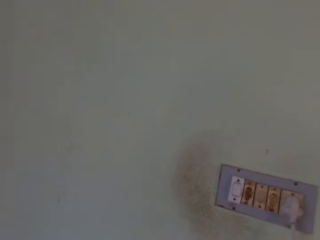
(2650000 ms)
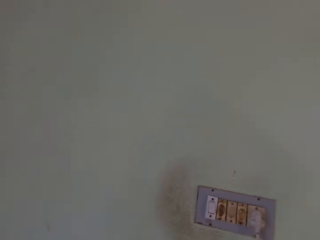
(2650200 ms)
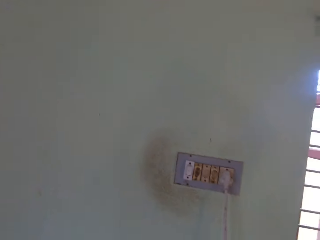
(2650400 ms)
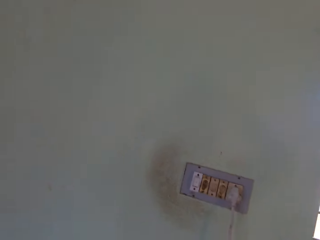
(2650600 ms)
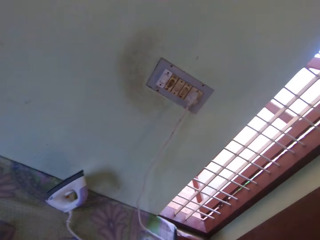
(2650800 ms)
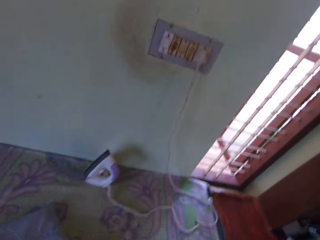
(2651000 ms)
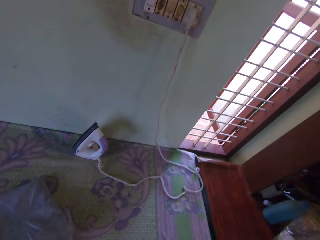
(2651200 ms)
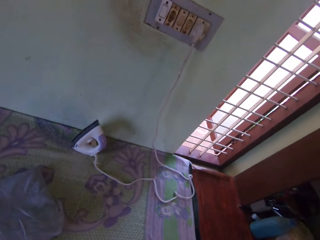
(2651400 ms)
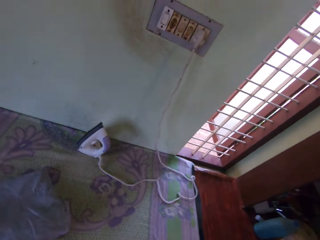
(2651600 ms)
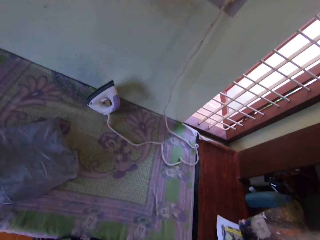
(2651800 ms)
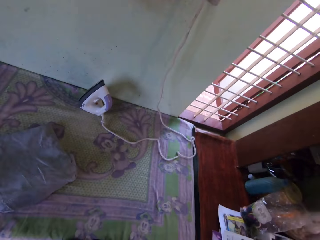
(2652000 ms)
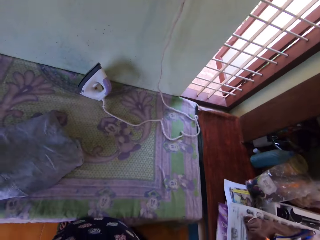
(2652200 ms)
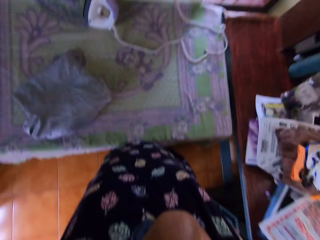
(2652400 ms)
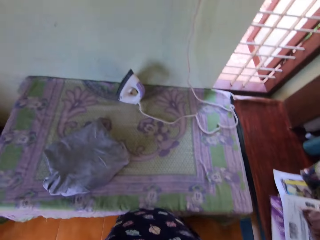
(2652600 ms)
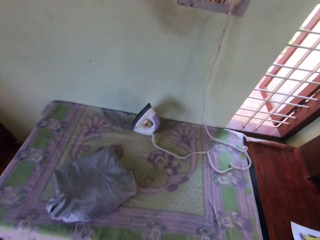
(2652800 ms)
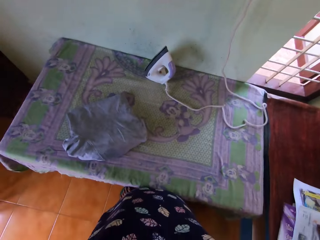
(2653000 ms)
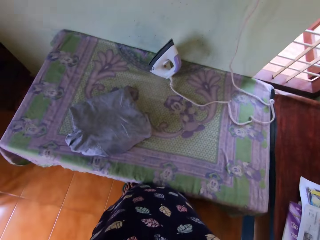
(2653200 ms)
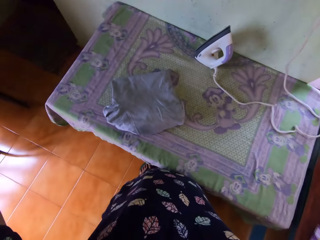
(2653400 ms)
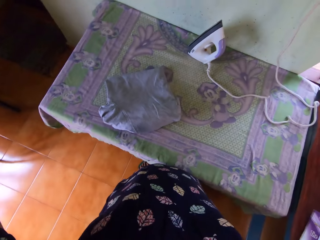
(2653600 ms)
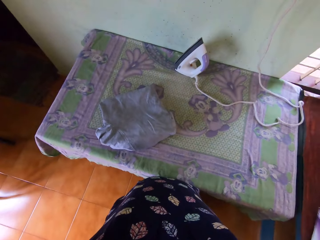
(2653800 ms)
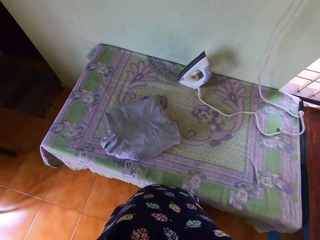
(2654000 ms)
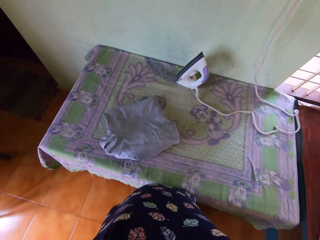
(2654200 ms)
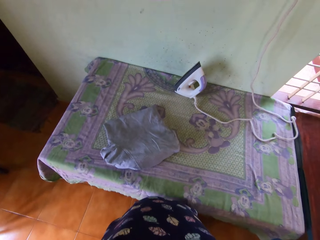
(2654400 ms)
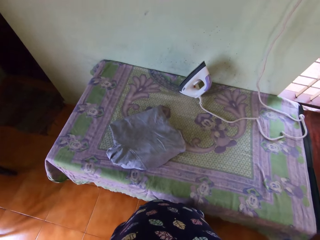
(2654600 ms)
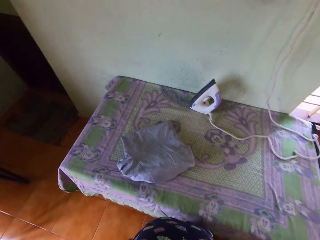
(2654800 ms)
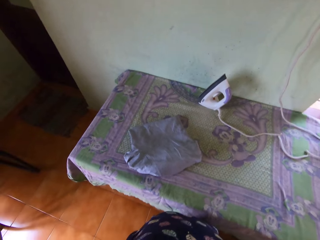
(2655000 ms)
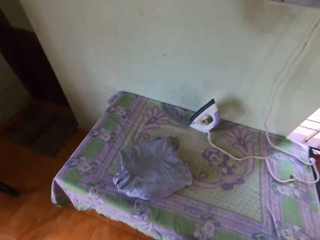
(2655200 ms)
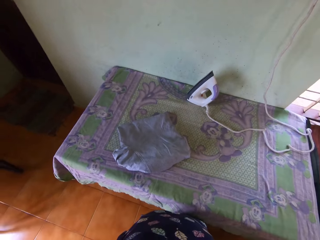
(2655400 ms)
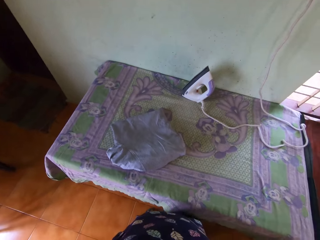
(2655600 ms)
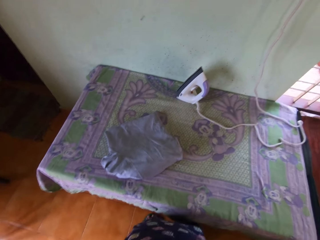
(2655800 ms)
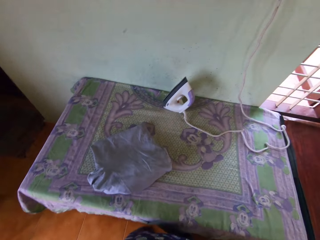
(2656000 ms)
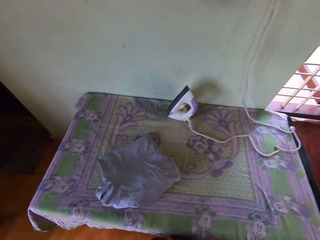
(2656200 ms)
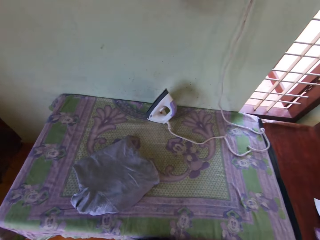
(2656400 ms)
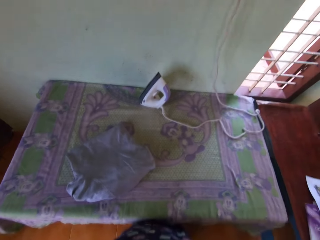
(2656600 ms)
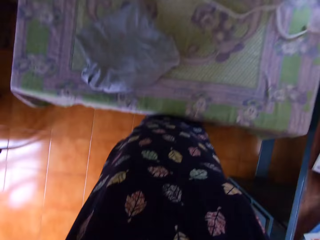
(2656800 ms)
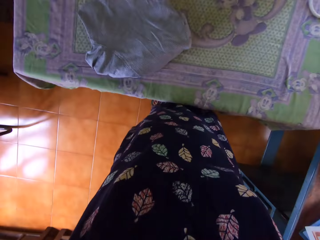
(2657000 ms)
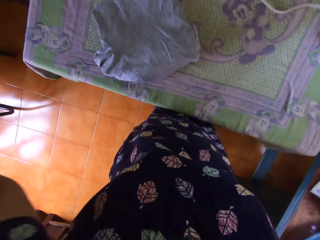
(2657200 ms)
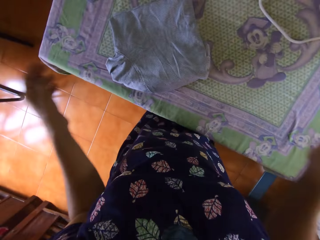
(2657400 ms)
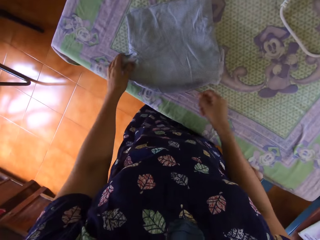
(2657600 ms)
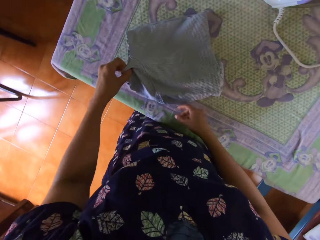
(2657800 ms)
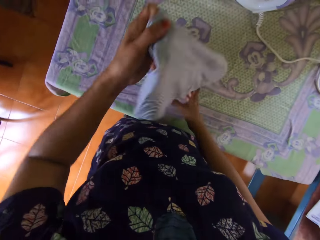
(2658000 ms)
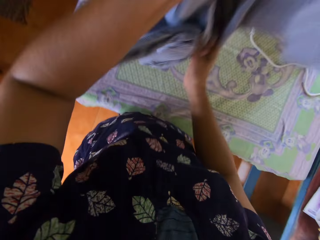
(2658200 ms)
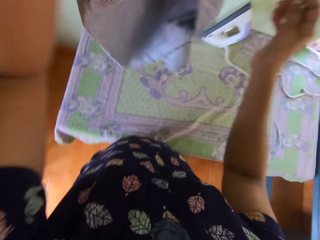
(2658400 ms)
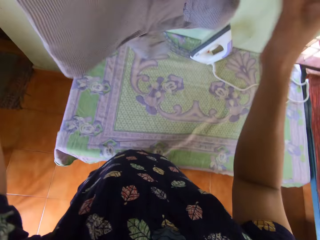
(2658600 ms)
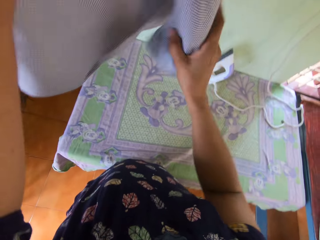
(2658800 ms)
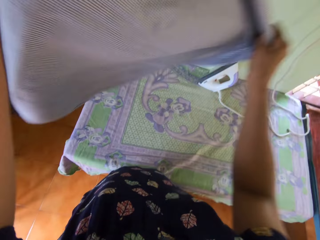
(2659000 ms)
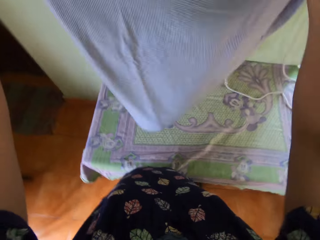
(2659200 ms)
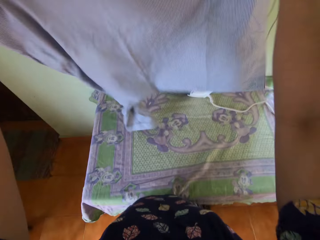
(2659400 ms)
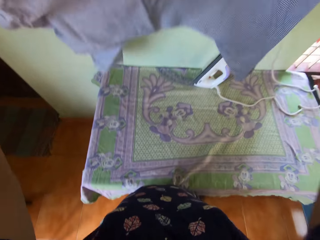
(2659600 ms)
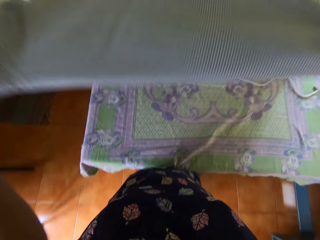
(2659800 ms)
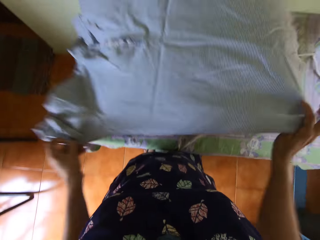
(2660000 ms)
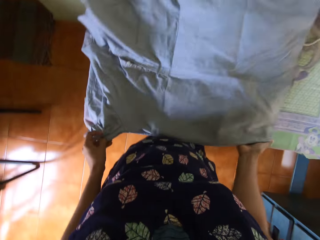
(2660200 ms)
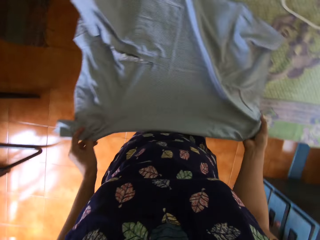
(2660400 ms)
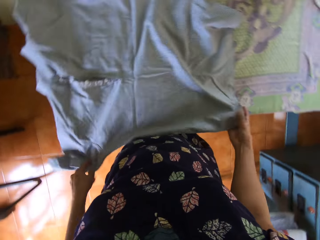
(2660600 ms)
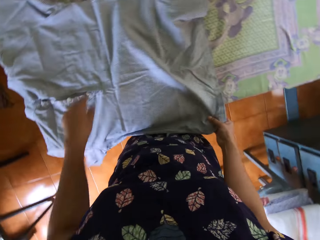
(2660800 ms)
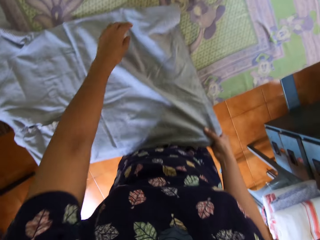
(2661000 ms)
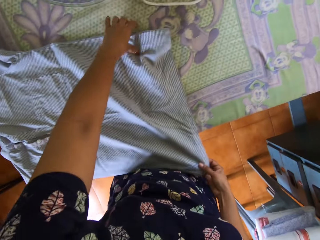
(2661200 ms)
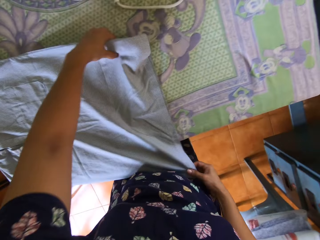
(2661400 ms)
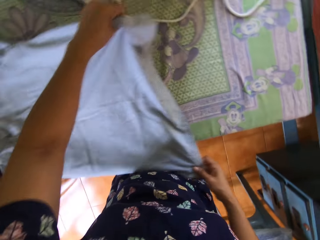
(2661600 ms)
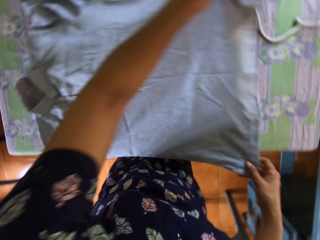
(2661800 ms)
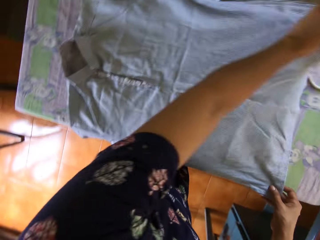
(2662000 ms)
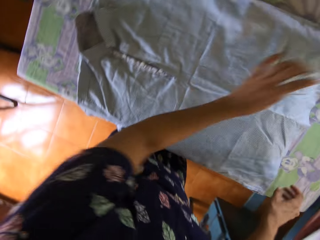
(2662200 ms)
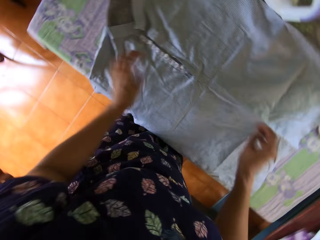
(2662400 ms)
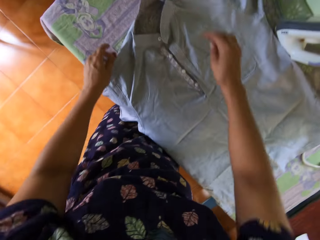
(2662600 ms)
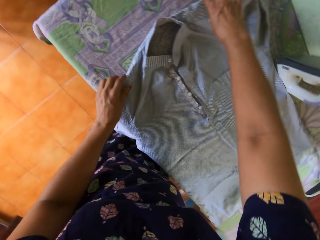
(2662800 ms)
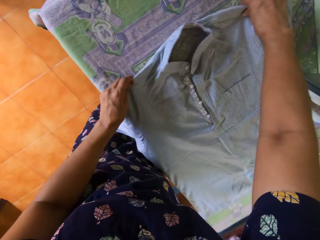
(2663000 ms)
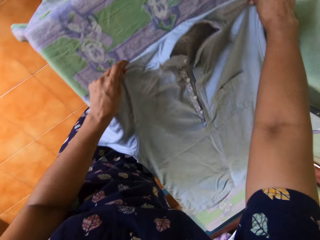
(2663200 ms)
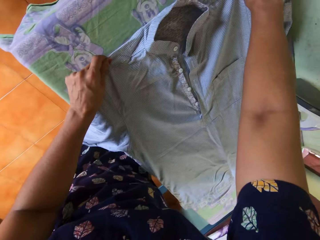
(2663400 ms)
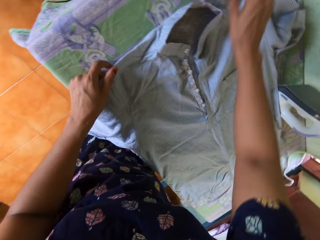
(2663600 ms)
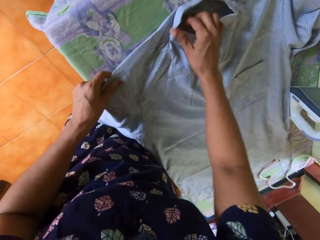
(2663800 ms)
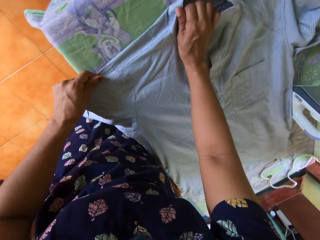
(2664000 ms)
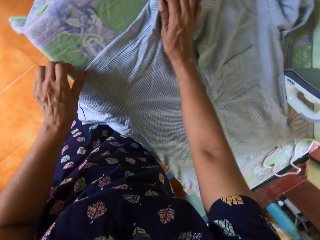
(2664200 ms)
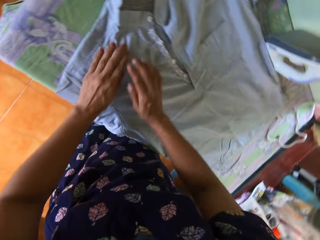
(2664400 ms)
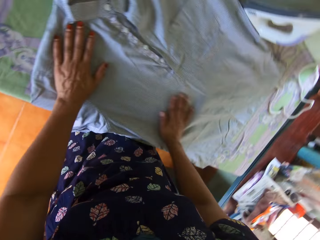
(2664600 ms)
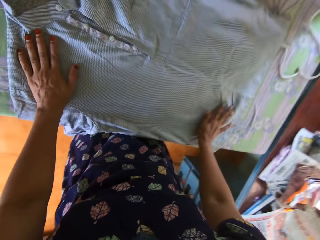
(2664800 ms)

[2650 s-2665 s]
The camera wearer wears the camera on her head with both hands. She lowers both hands. She picks up the shirt or t-shirt from the table with her left hand. She holds up the t-shirt. She opens up the shirt with both hands. She places the shirt on the table with both hands. She adjusts the shirt on the table with both hands. She stretches the t-shirt.

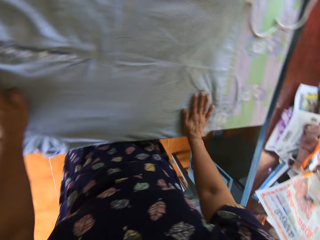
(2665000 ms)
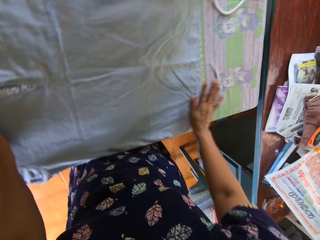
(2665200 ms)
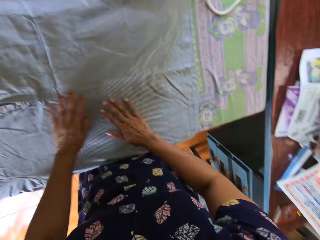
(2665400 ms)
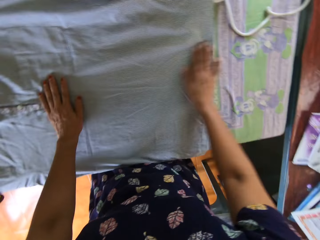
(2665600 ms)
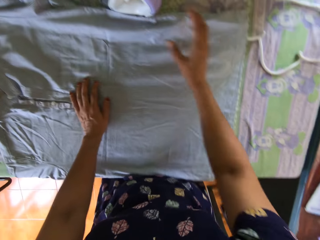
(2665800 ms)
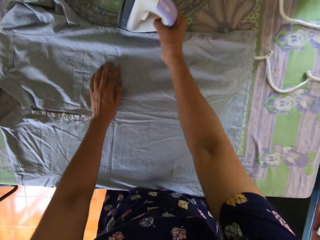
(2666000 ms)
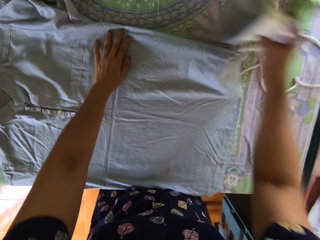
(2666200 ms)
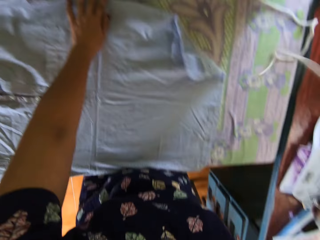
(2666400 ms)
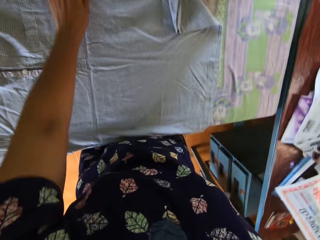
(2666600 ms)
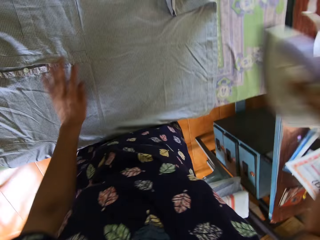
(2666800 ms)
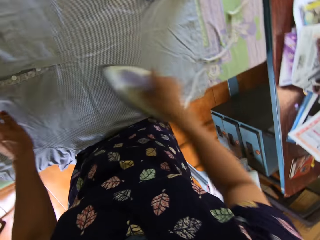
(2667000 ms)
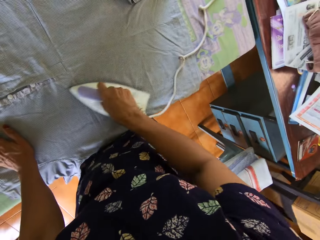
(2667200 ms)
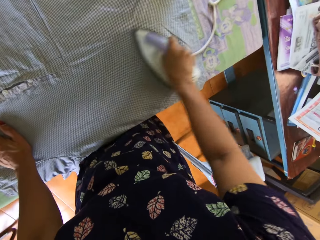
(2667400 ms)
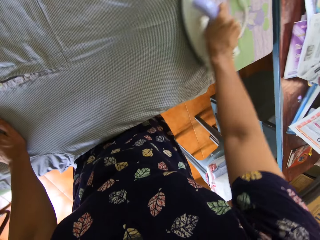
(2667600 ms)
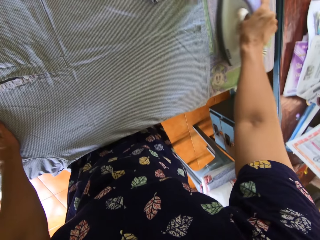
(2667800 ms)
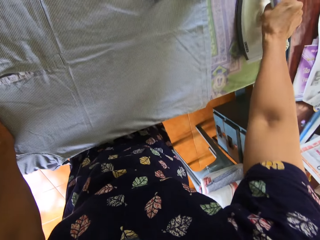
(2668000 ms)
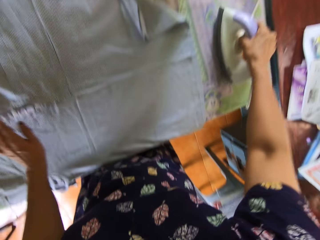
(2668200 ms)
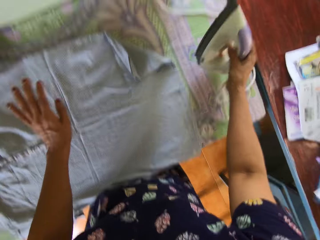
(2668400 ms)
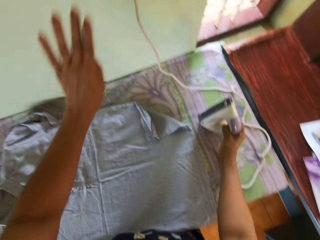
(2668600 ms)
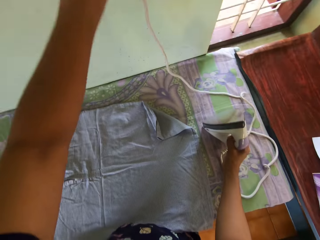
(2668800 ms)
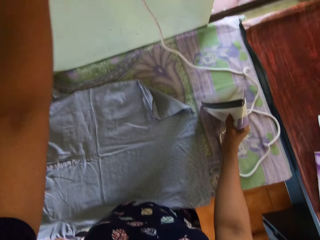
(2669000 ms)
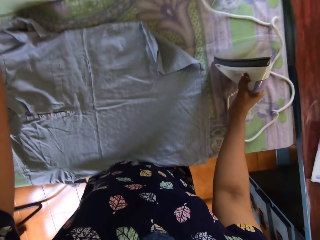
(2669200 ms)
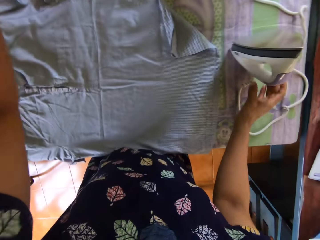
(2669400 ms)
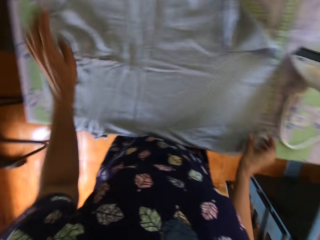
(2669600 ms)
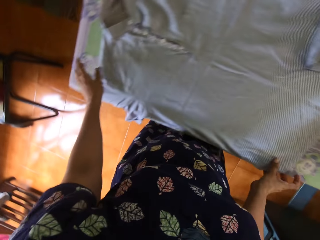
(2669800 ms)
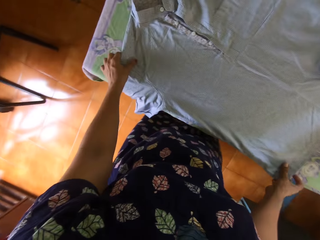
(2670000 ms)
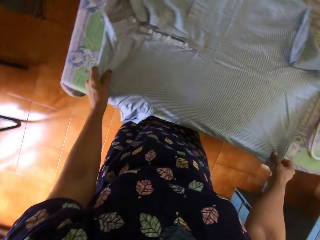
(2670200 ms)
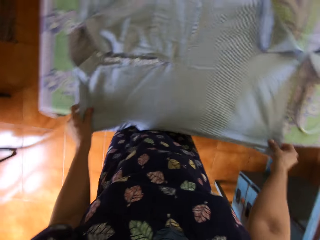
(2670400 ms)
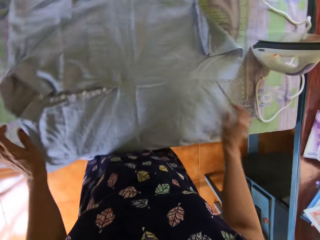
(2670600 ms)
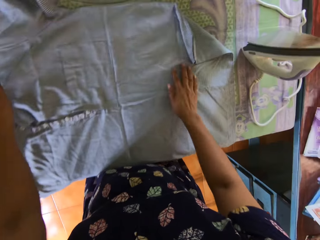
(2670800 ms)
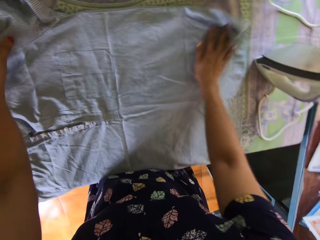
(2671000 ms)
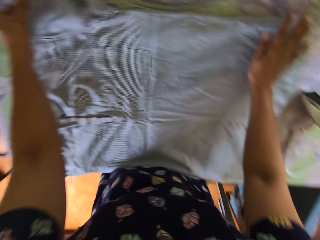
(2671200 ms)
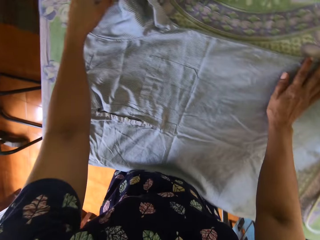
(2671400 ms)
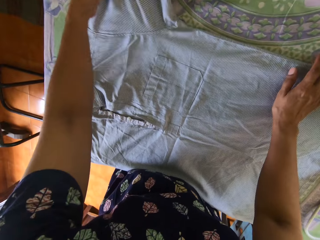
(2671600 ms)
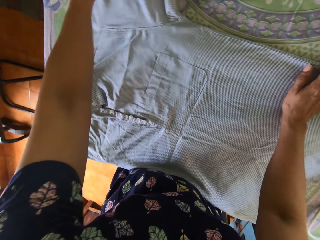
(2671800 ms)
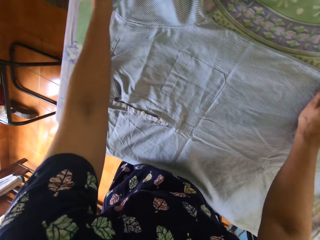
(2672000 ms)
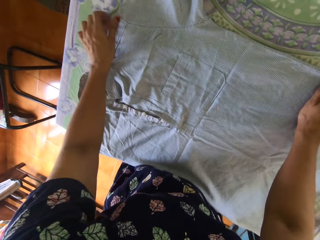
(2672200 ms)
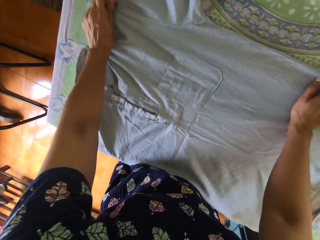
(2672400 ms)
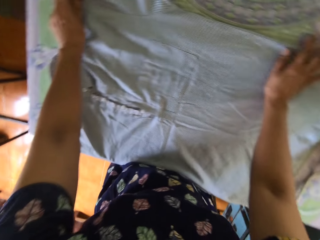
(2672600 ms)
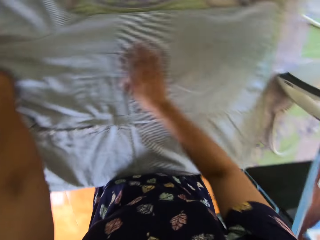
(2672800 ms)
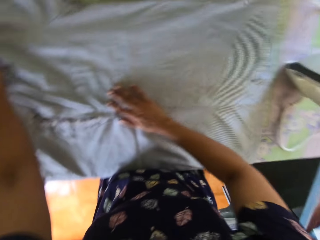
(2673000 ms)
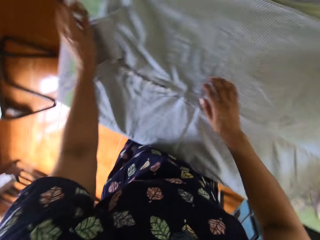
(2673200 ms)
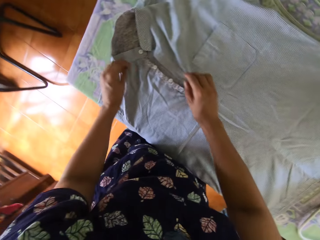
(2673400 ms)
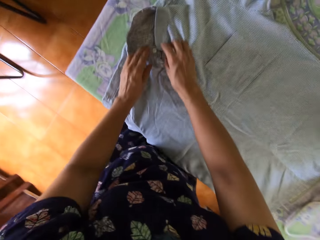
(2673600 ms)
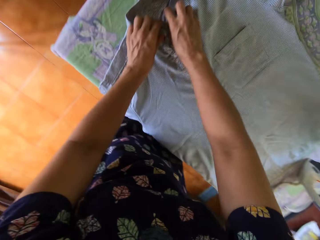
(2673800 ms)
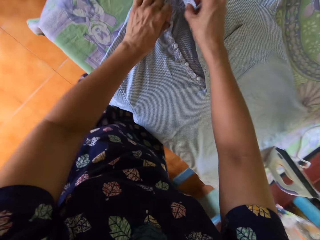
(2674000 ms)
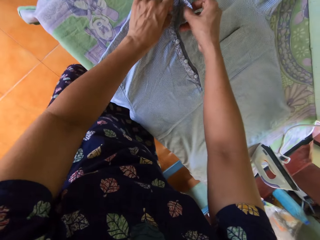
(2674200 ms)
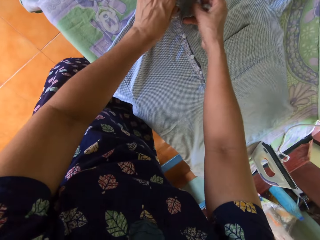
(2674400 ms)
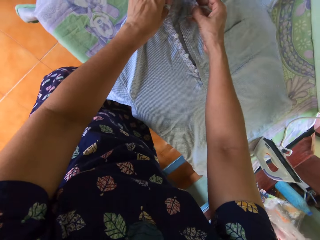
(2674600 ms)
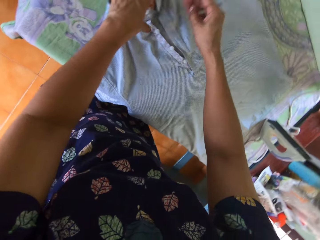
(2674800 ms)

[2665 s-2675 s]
The camera wearer picks up the pressing iron from the table with her right hand. She straightens the shirt or t-shirt with the pressing iron. She drops the pressing iron on the table with her right hand. She turns off the switch with her left hand. She raises up her hand. She adjusts the shirt on the table with both hands. She spreads the t-shirt.
